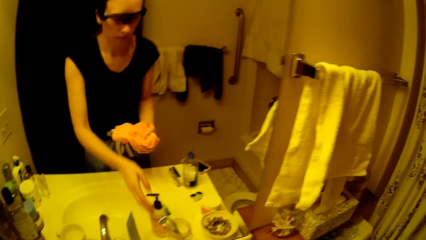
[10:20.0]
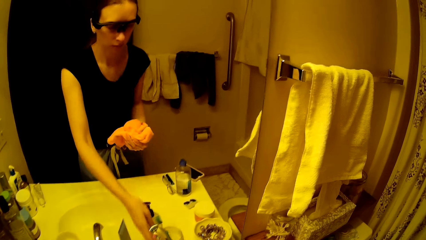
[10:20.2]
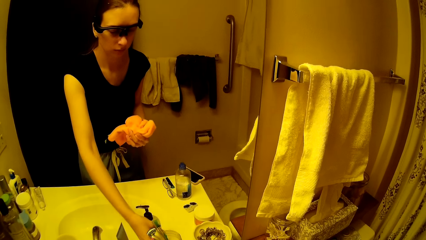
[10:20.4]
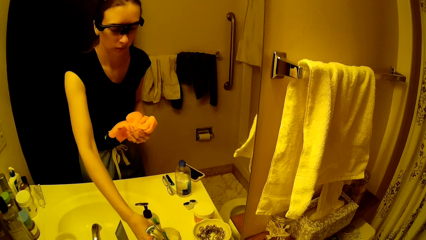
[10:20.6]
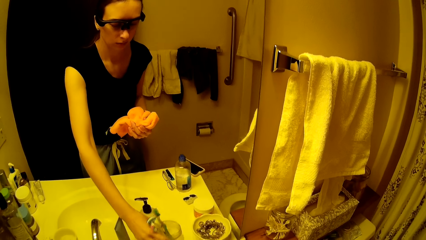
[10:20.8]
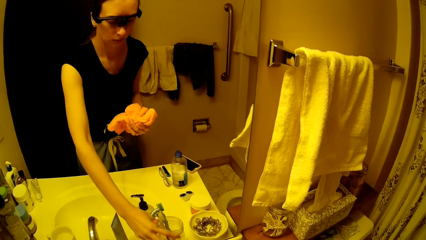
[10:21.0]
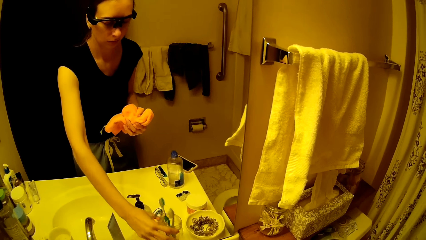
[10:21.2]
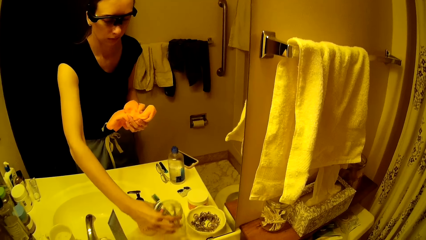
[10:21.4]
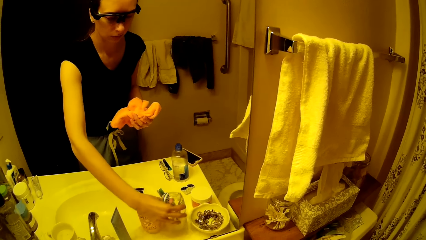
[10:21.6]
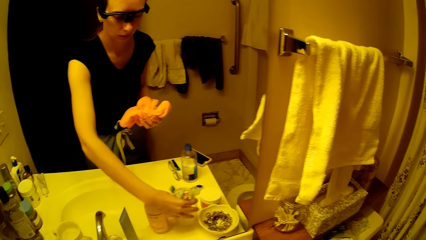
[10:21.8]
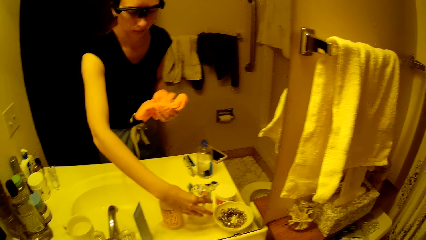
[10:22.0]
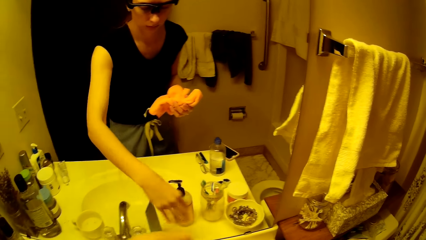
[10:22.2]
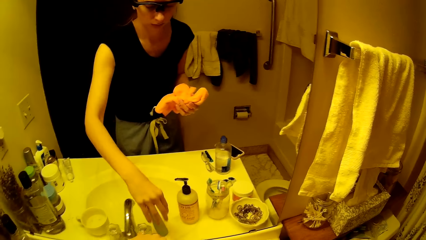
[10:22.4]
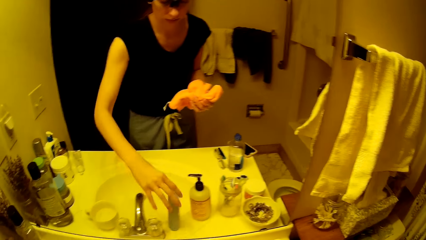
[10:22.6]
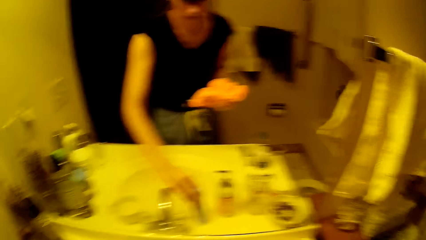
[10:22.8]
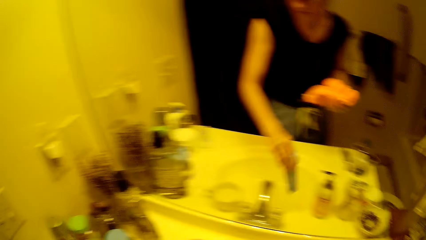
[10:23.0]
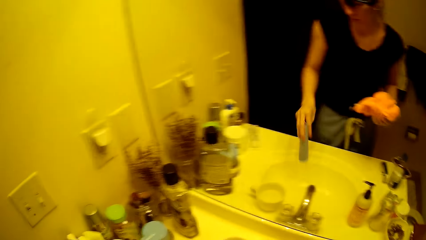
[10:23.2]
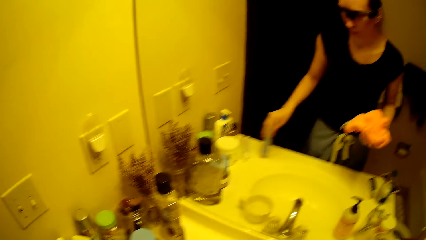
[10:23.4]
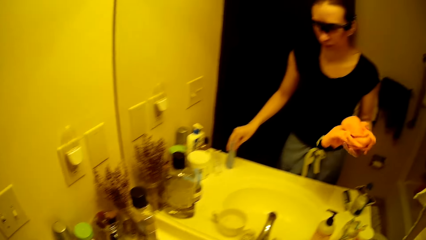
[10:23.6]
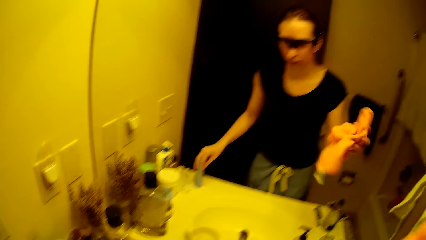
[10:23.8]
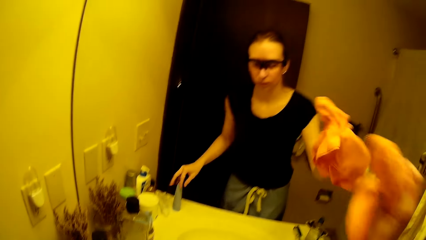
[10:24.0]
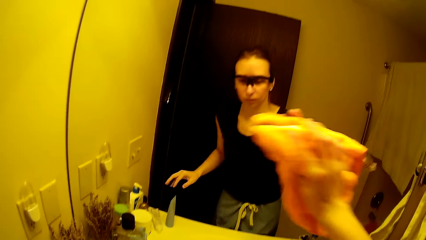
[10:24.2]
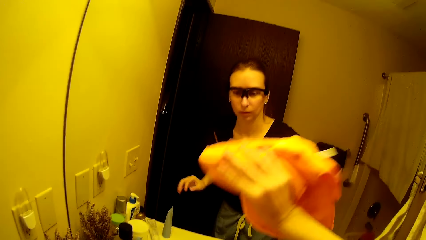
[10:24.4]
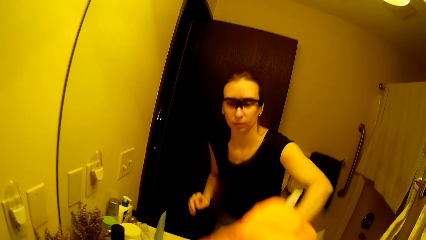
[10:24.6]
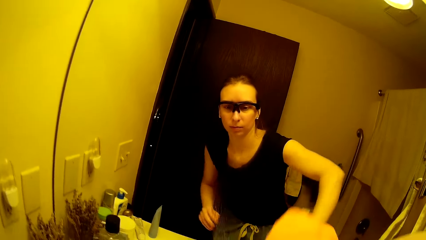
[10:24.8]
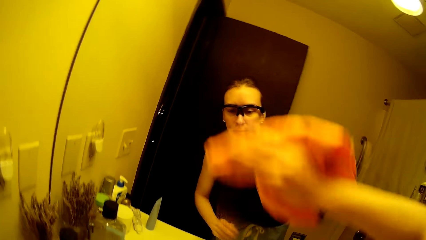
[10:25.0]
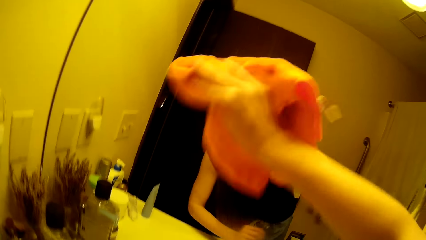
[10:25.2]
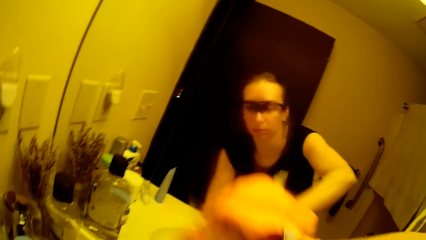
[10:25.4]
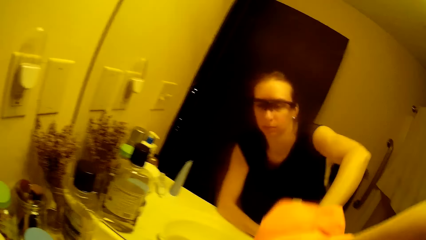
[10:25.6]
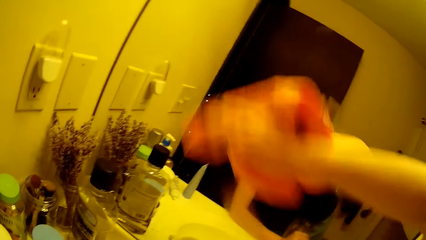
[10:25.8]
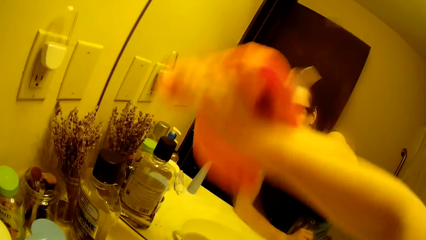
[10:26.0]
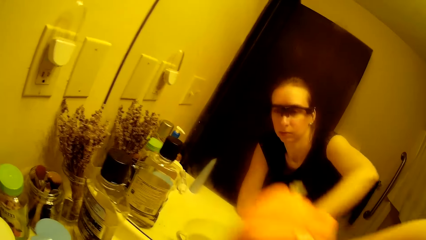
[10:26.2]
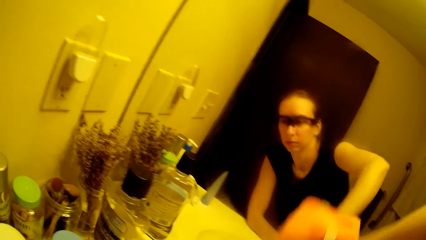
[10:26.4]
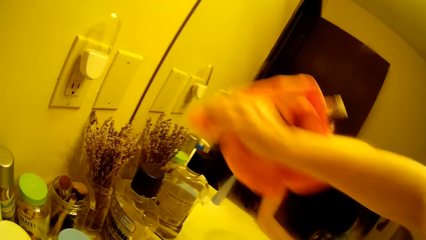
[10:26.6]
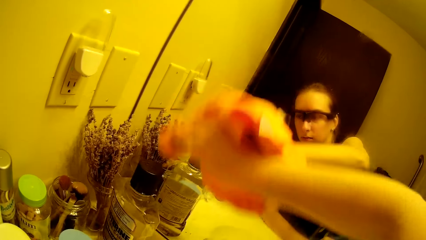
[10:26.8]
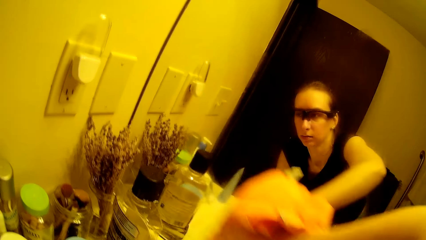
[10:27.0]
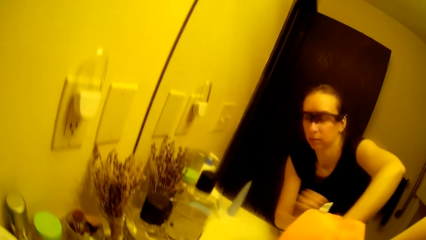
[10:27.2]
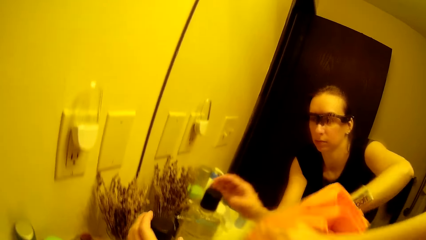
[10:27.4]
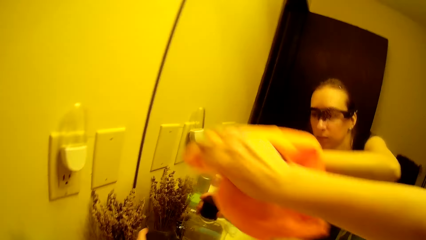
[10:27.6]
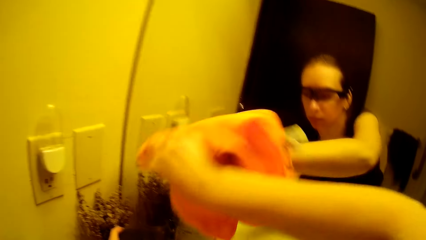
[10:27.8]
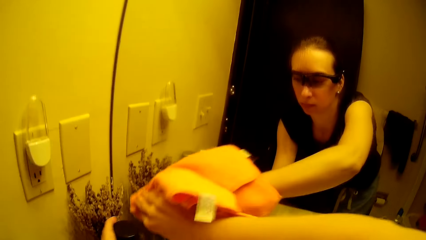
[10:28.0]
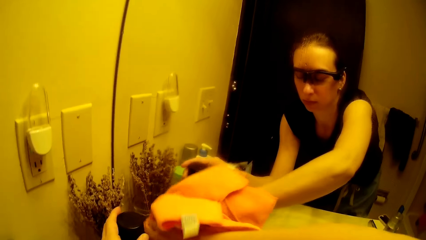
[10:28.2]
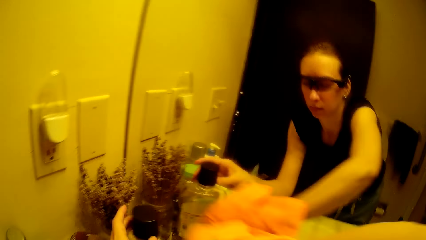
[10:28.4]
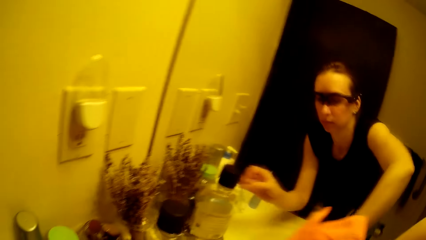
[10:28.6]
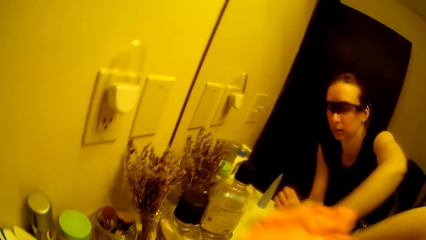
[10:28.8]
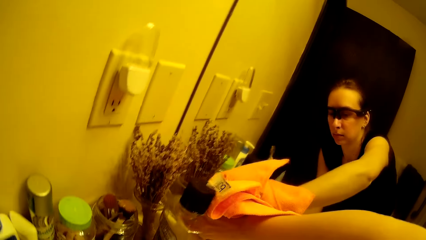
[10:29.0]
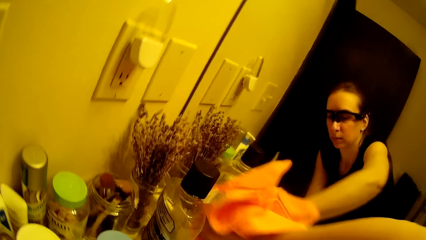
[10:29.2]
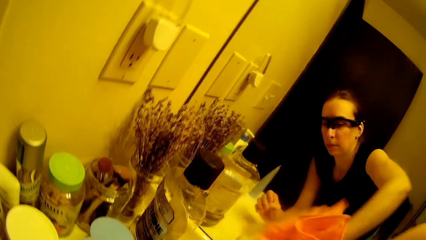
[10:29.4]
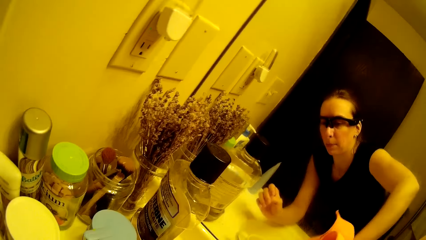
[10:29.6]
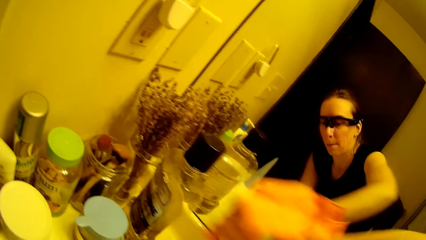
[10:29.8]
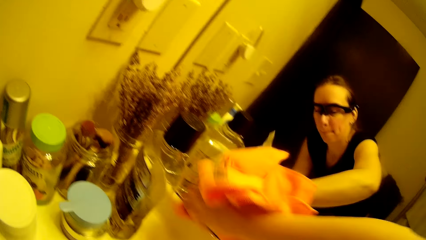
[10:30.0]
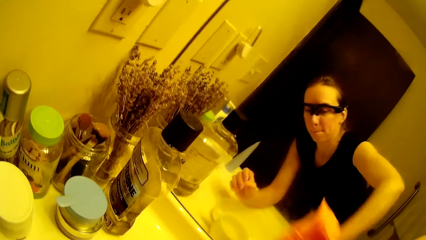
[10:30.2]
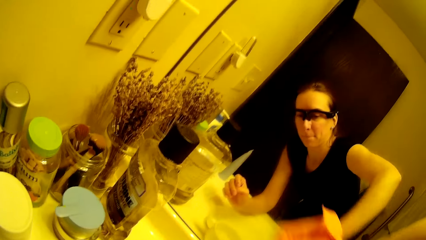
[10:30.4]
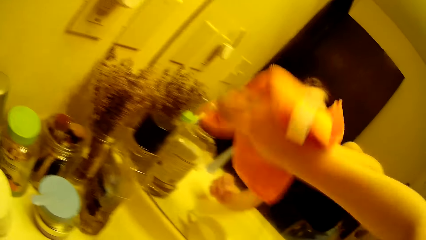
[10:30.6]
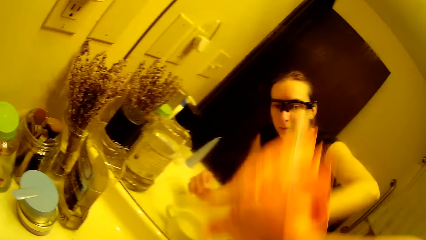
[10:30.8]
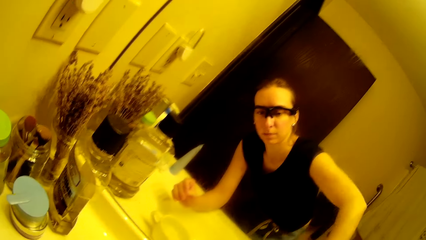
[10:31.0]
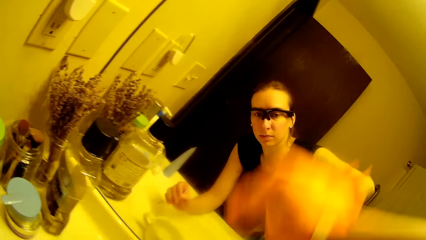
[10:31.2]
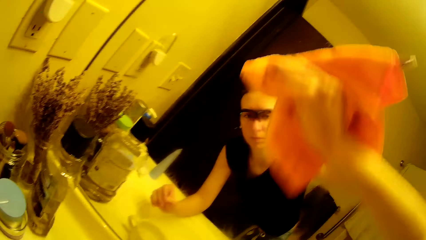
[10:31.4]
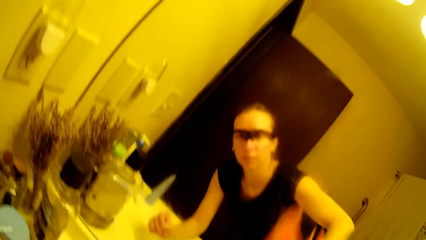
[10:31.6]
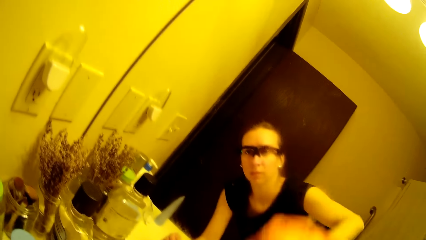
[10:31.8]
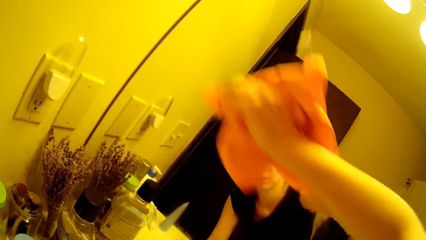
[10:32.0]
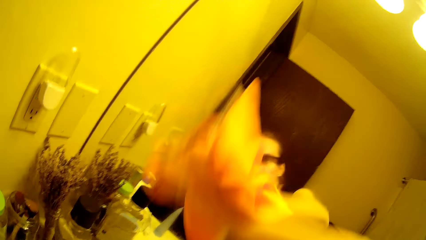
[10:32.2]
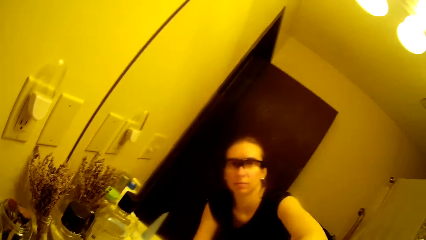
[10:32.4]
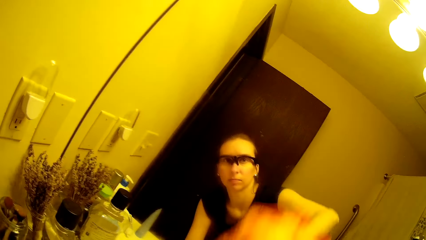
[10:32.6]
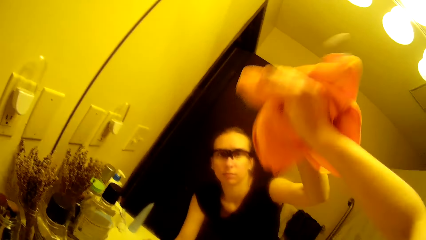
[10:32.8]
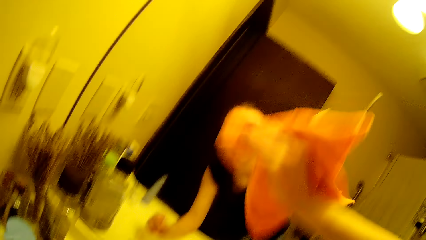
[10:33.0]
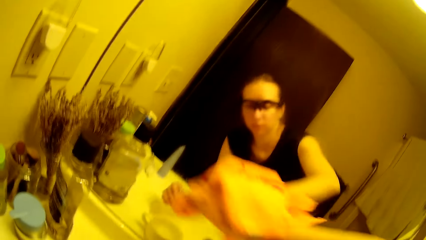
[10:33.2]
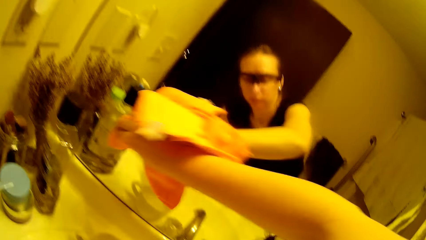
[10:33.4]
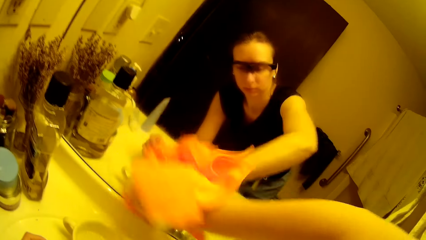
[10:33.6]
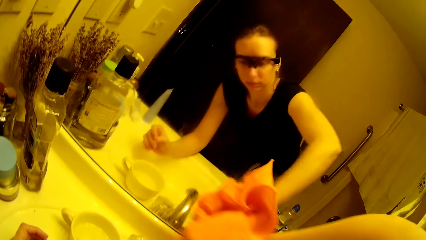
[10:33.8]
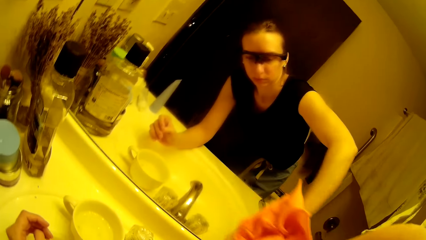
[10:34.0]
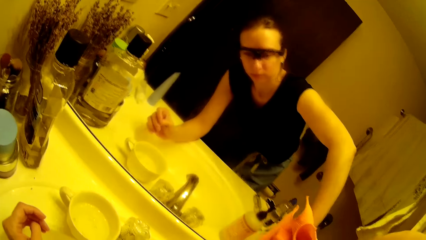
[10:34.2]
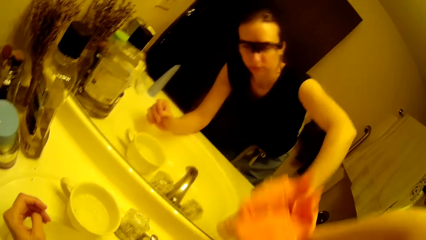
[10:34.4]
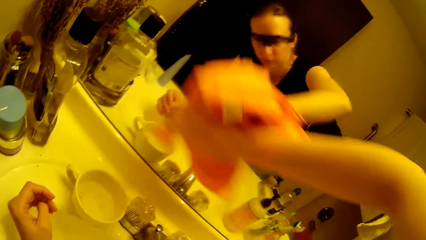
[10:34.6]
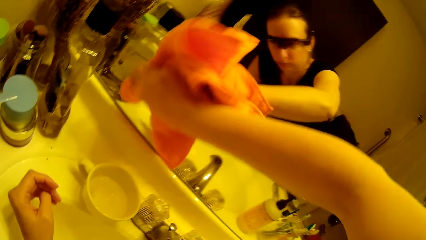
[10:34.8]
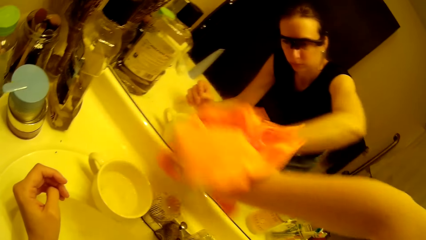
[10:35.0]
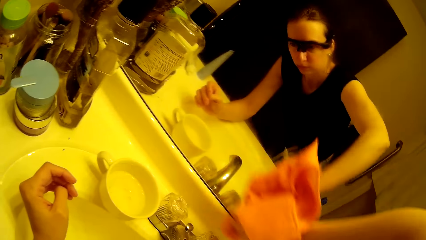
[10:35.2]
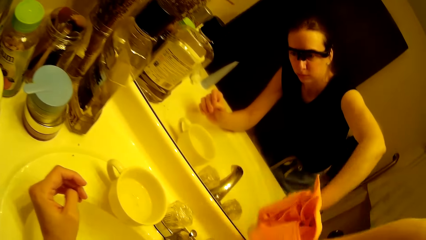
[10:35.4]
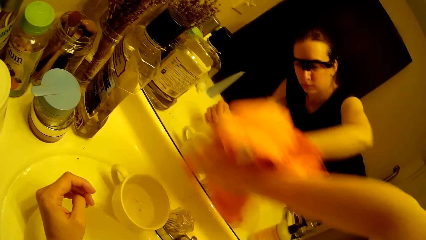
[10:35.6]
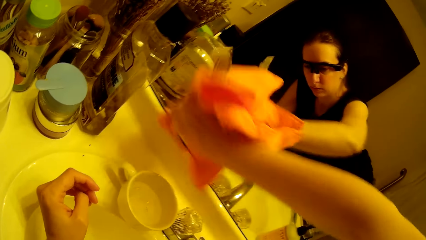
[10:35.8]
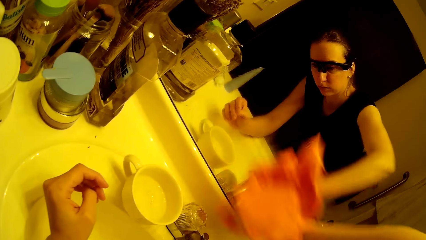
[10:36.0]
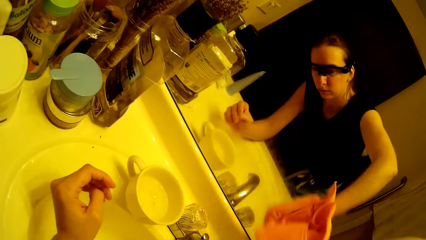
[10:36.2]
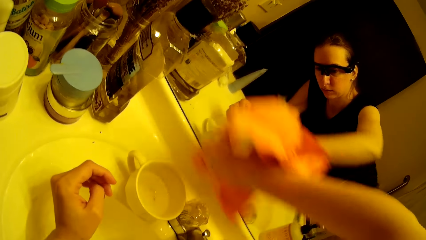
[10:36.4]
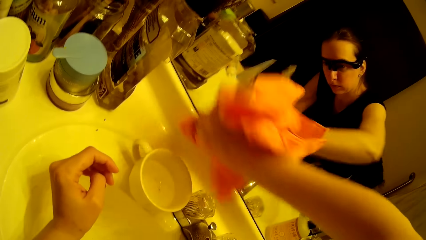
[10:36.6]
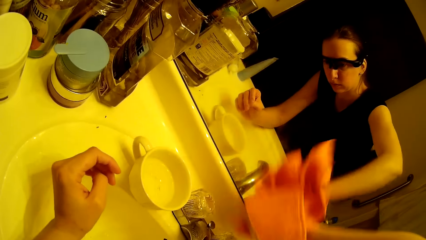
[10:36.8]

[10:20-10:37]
The camera wearer holds the towel with her hands. She adjusts the container of toothbrush on the sink with her right hand. She lifts the toothpaste tube to another point on the sink. She cleans the mirror in the toilet facility with the towel in her left hand. She adjusts an oil container on the sink with her right hand.
